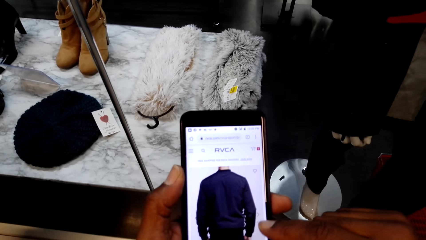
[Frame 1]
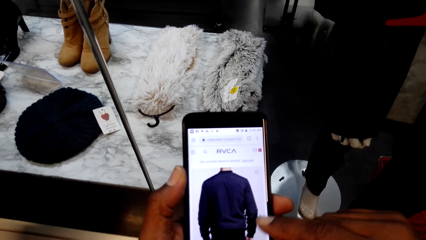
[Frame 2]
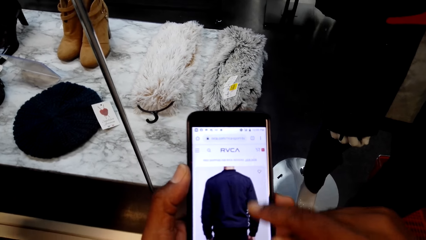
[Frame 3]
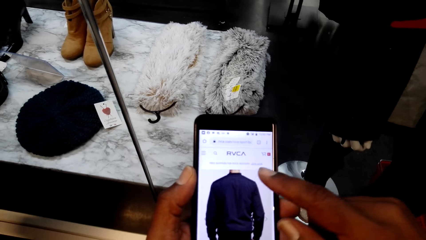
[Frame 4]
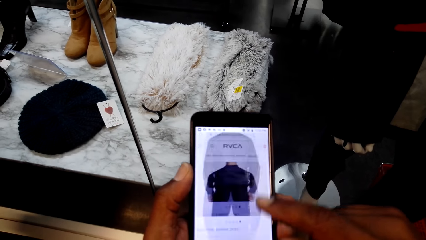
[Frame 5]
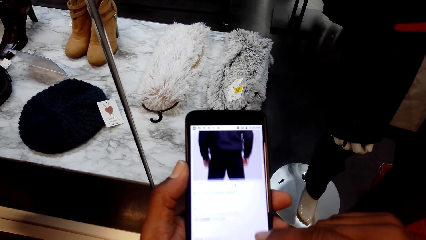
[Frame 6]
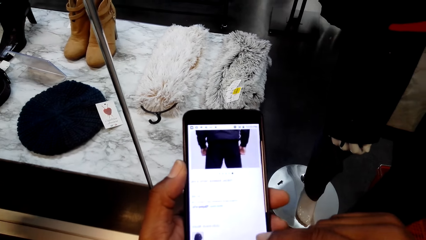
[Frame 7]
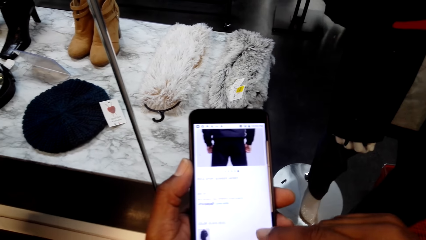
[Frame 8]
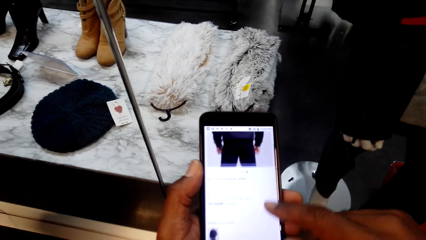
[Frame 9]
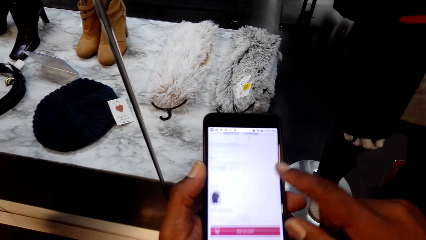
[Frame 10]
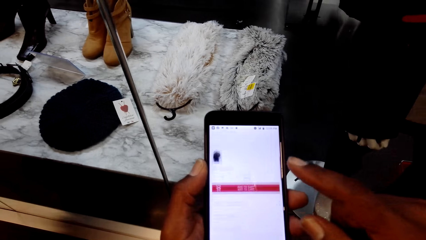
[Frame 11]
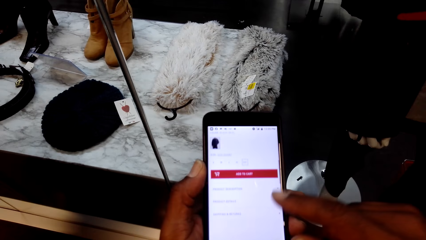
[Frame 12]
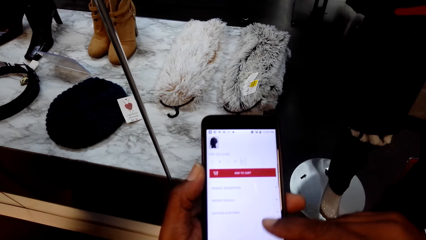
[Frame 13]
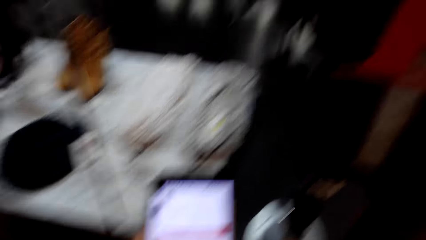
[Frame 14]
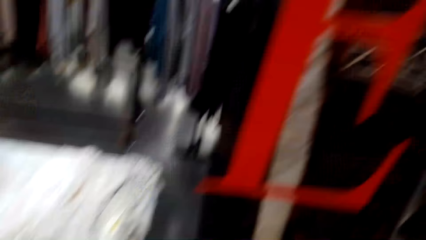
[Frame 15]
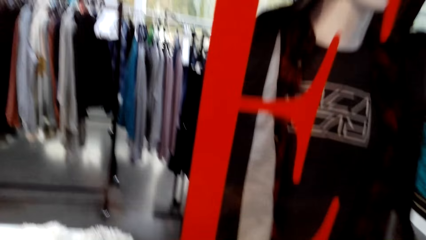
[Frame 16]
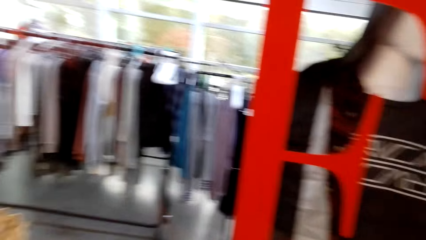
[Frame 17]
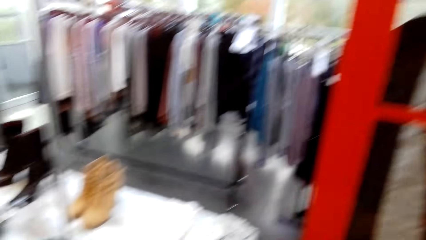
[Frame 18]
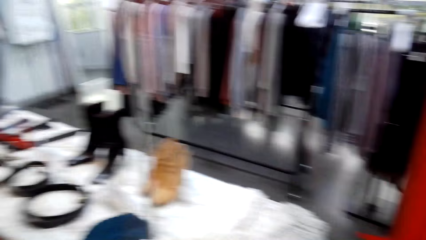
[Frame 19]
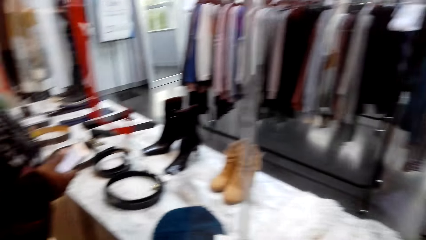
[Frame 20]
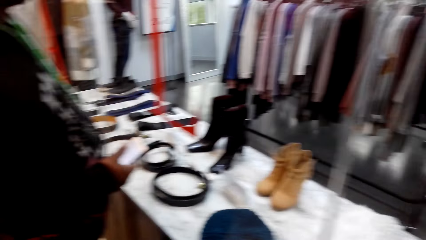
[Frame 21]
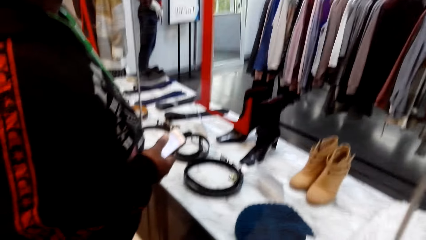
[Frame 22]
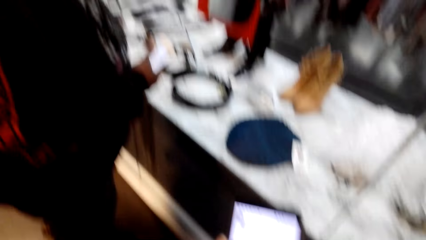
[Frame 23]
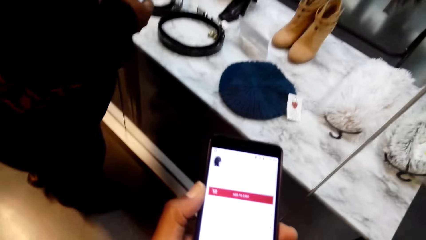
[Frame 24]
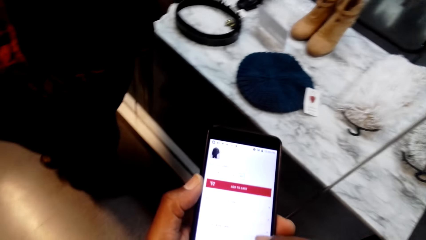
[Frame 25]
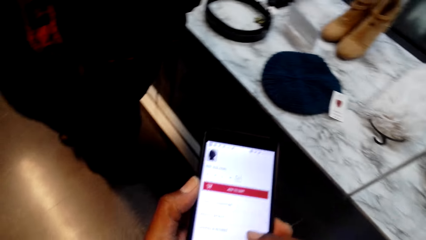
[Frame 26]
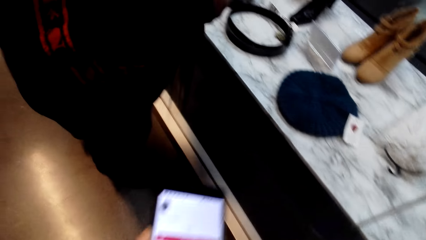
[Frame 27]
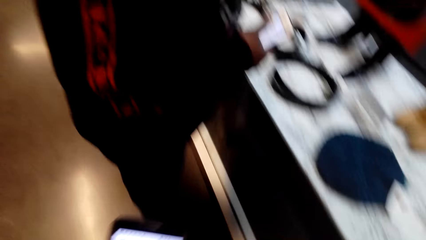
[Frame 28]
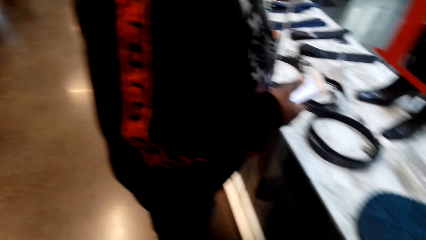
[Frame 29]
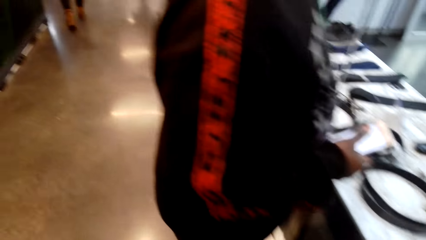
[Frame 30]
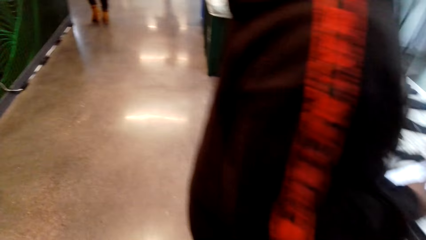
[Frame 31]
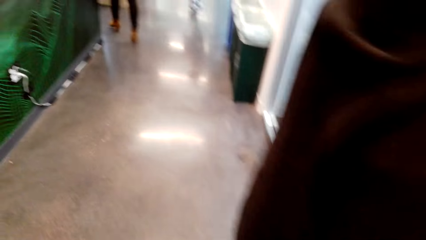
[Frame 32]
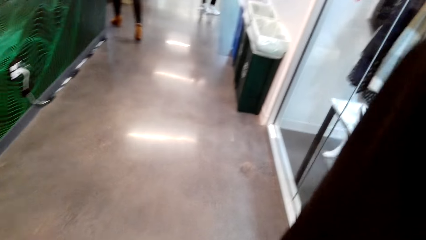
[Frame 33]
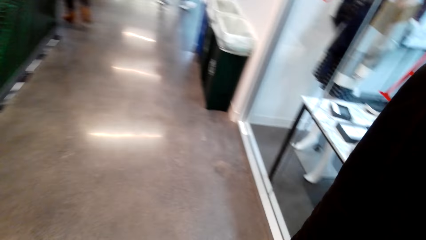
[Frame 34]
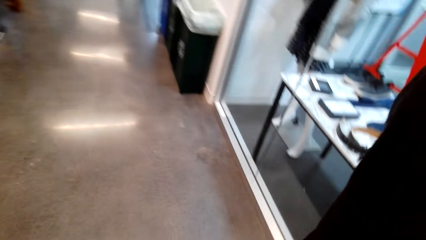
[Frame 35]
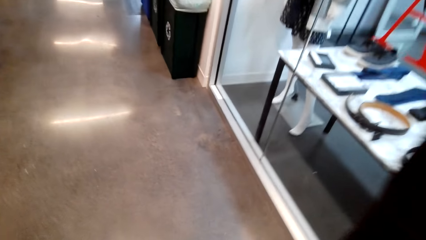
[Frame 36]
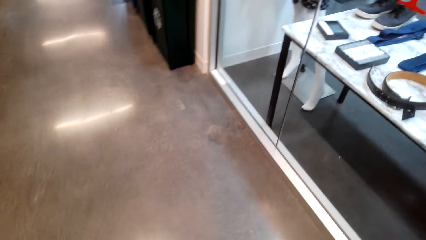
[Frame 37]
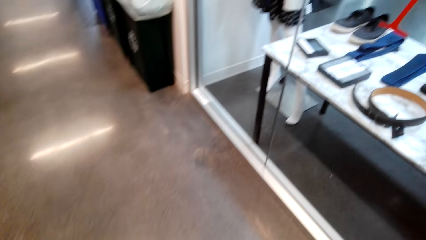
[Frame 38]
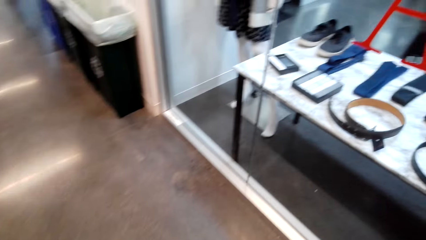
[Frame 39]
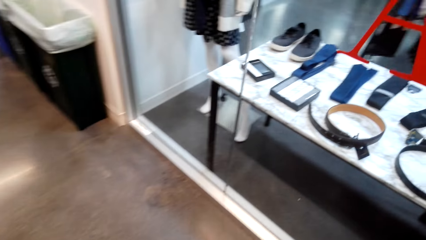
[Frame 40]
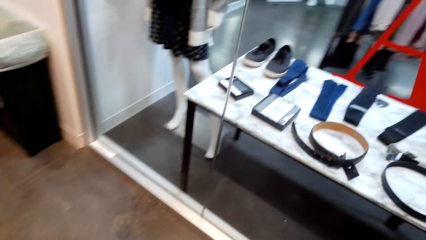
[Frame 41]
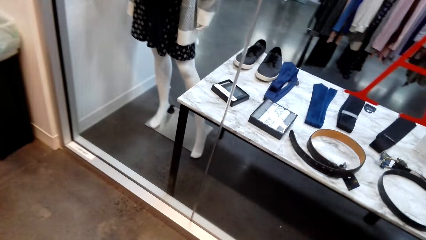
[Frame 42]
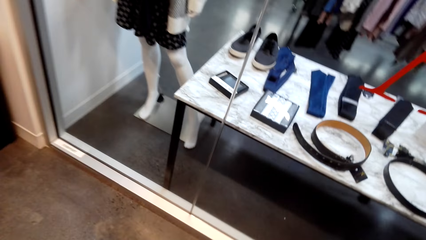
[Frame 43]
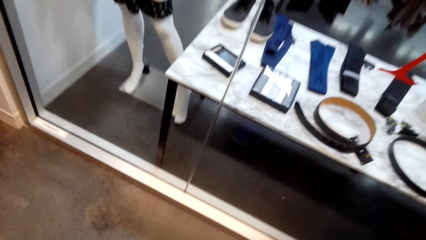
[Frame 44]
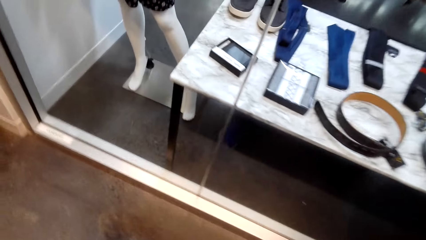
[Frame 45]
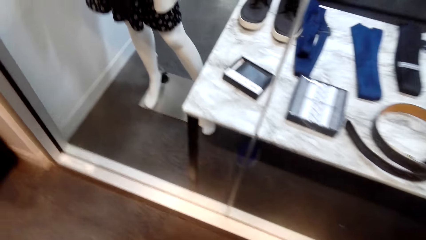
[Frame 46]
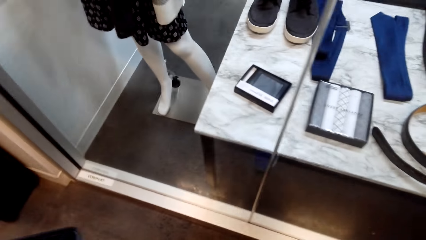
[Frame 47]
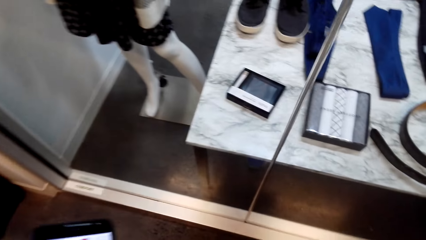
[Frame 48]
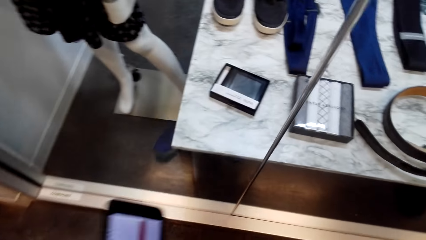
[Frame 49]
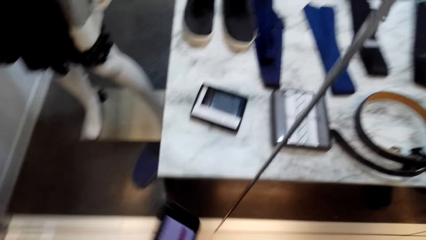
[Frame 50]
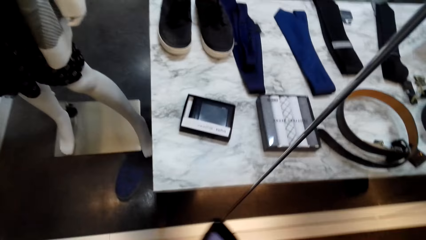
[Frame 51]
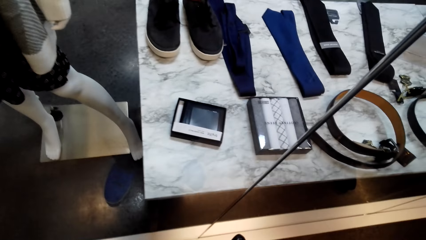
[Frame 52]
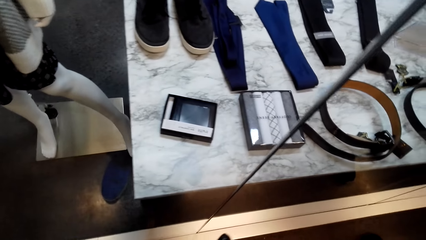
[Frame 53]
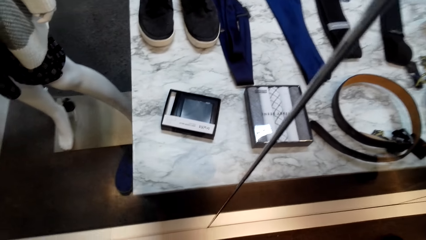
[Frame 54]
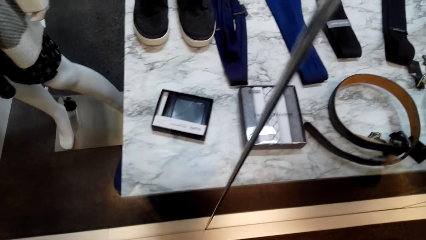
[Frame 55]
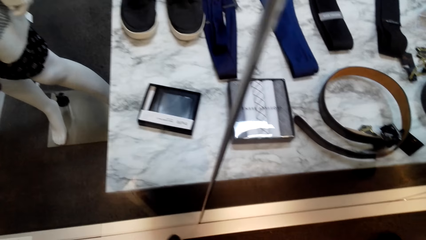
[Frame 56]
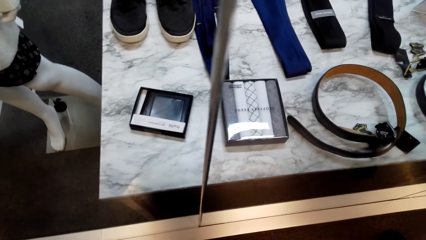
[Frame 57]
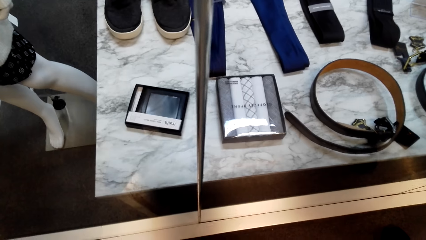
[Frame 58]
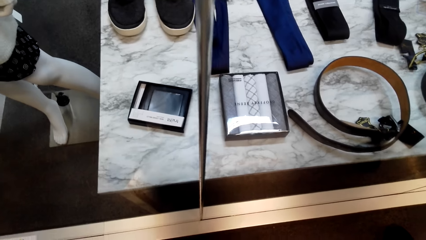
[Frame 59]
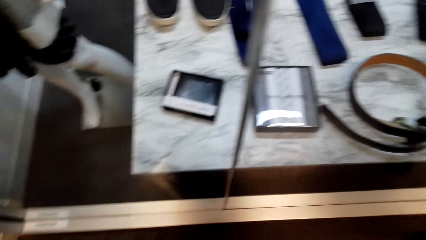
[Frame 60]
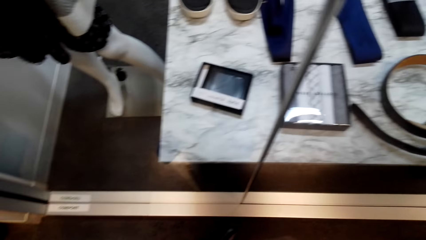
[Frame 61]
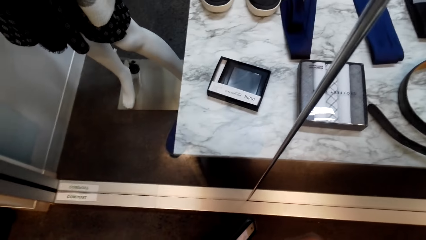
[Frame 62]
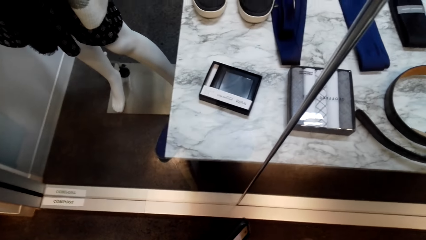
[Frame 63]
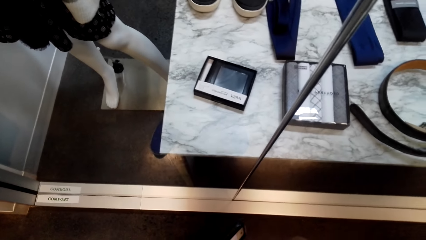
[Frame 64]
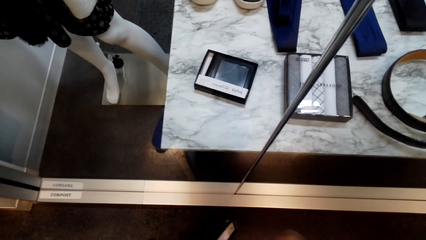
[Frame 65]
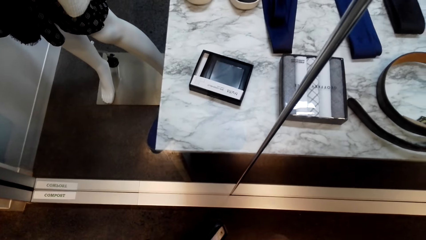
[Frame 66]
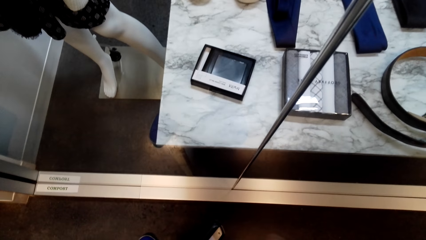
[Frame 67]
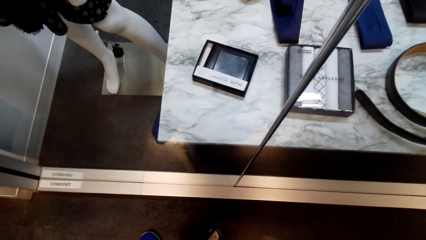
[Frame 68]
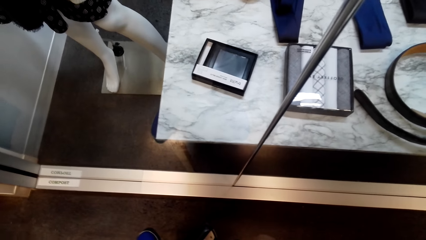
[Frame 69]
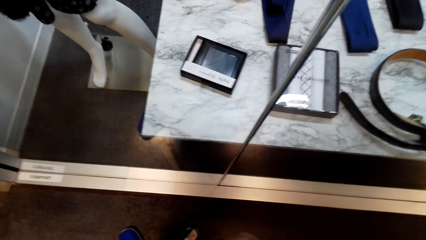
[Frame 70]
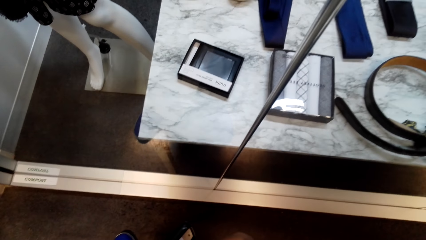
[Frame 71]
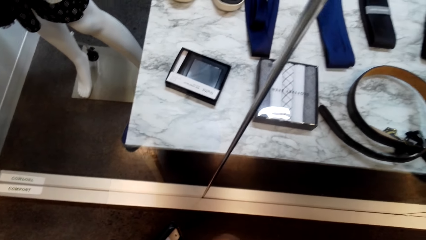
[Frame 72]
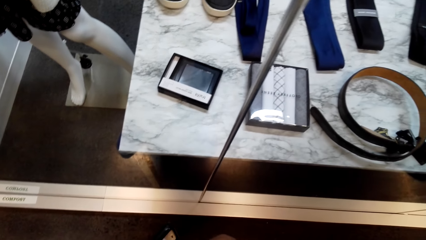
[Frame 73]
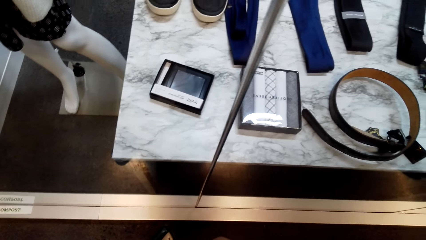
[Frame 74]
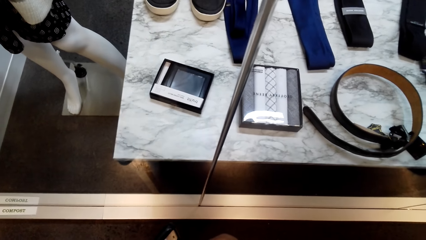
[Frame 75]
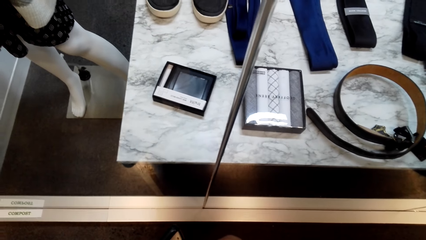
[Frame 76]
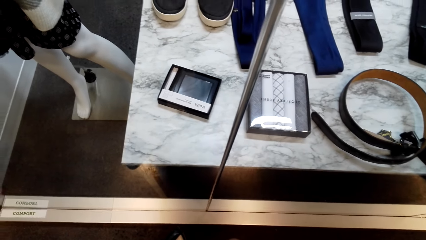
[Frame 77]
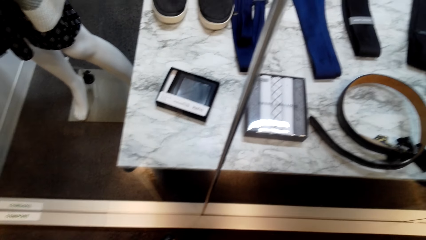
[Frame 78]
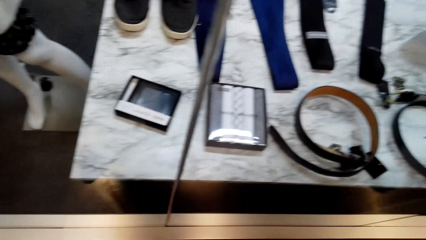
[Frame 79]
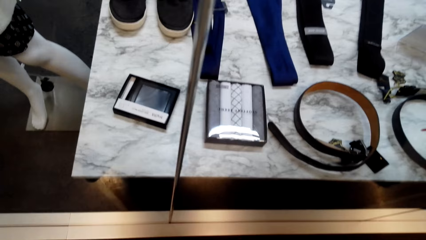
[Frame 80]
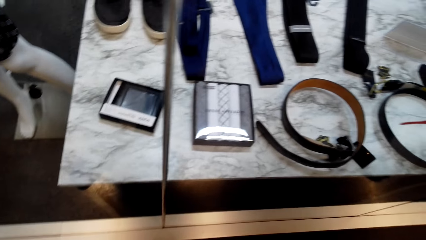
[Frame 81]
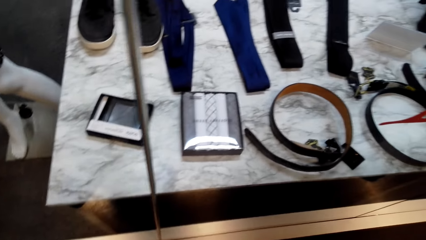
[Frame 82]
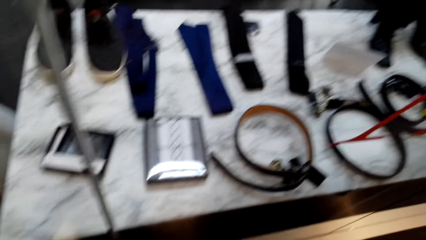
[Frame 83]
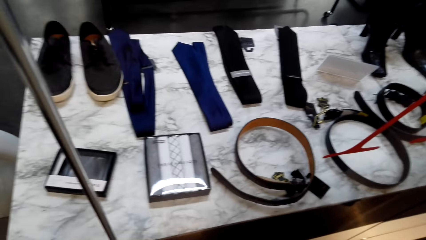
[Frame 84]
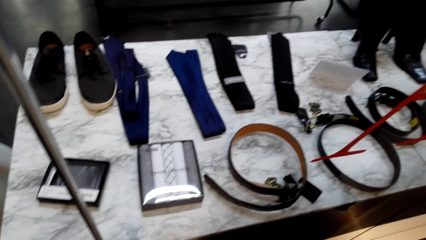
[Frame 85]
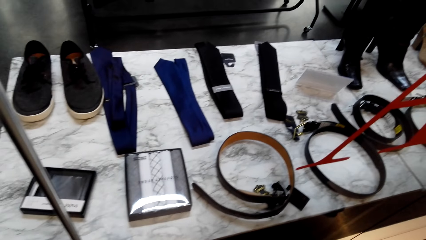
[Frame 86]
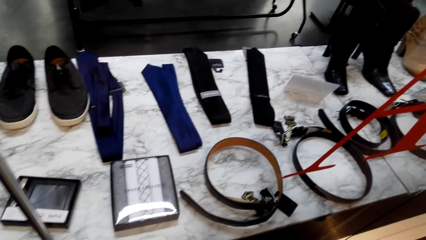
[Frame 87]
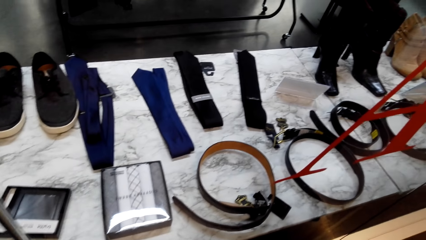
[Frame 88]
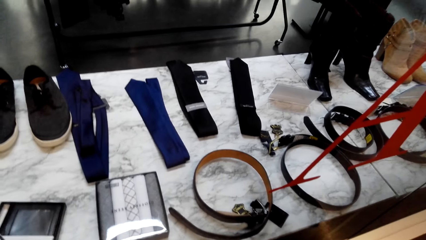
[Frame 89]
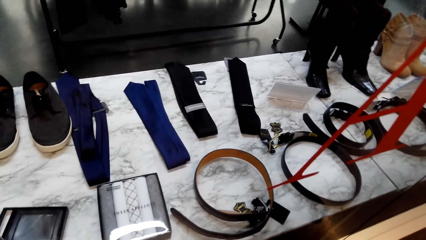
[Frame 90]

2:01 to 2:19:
The camera wearer looks around. They walk in the clothes store. They look at clothes on the table. They talk.
